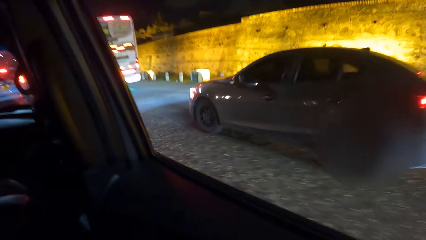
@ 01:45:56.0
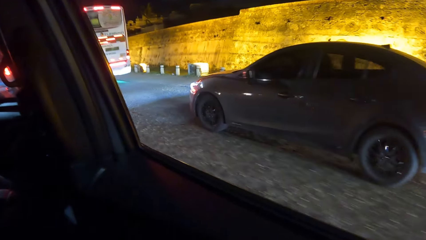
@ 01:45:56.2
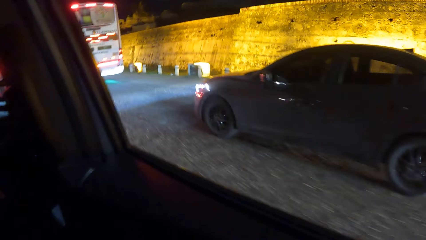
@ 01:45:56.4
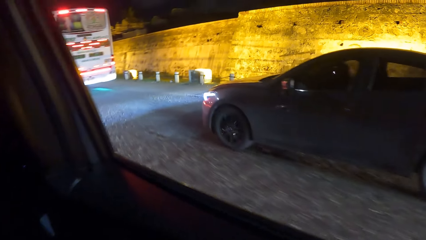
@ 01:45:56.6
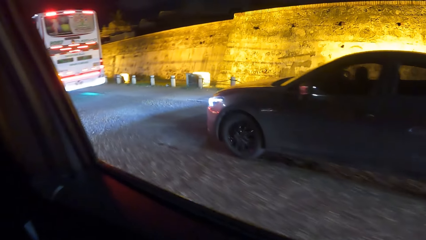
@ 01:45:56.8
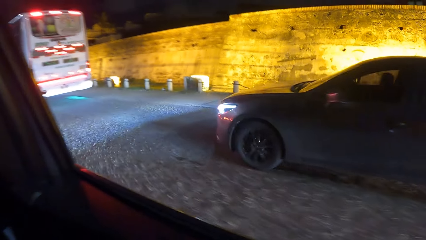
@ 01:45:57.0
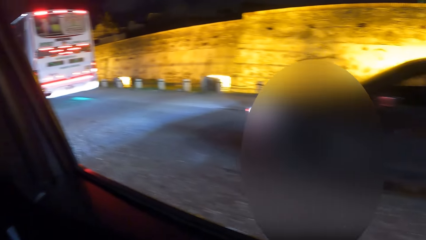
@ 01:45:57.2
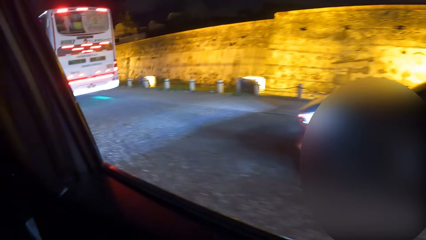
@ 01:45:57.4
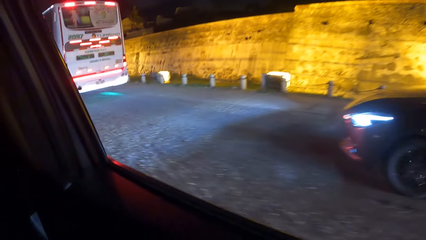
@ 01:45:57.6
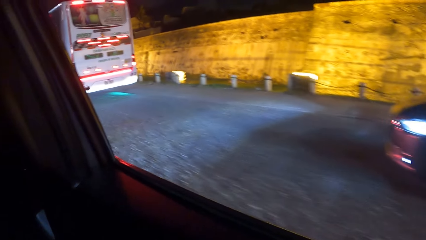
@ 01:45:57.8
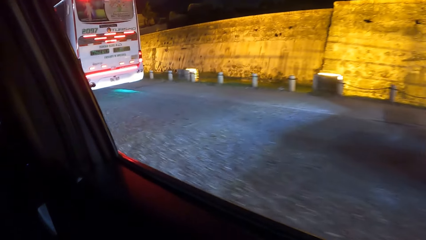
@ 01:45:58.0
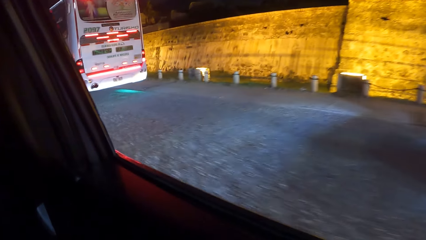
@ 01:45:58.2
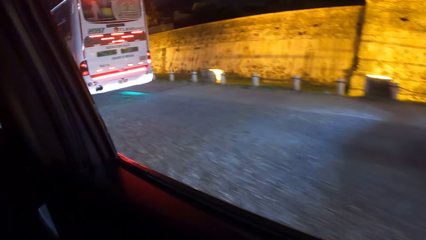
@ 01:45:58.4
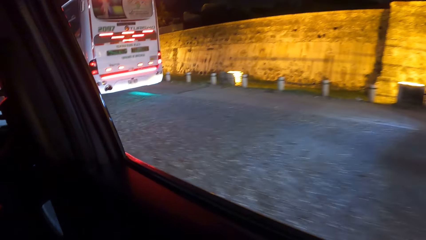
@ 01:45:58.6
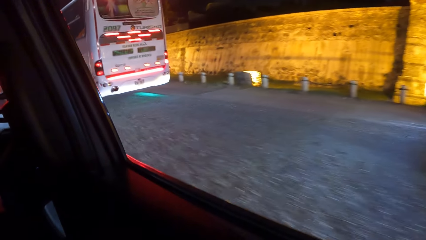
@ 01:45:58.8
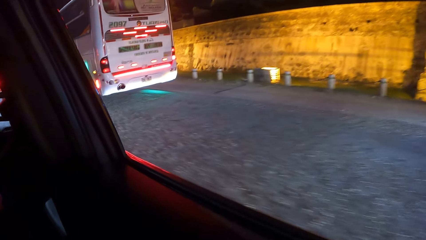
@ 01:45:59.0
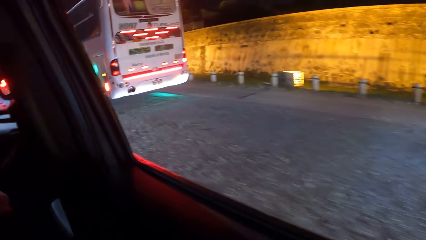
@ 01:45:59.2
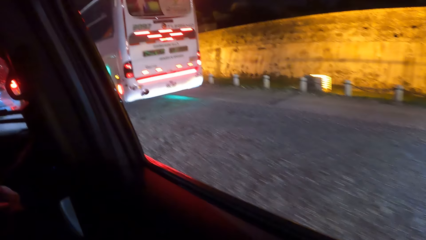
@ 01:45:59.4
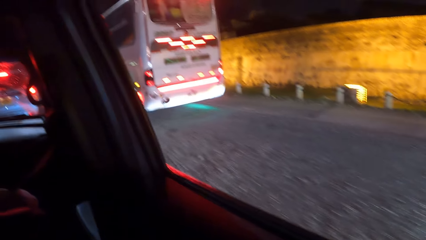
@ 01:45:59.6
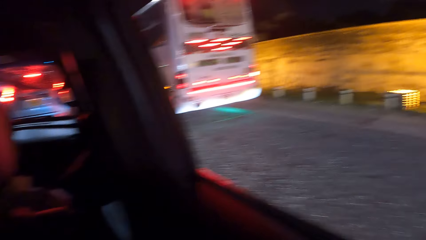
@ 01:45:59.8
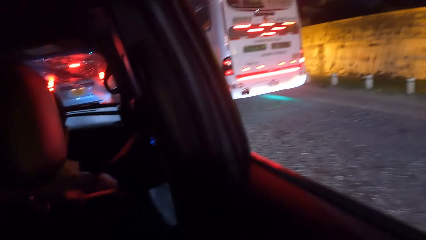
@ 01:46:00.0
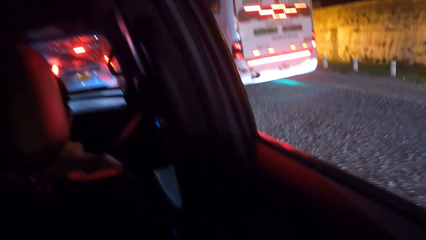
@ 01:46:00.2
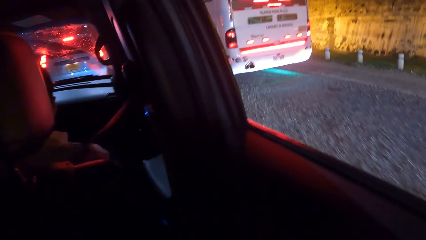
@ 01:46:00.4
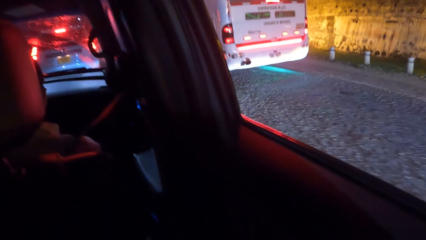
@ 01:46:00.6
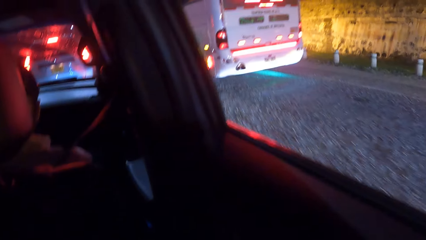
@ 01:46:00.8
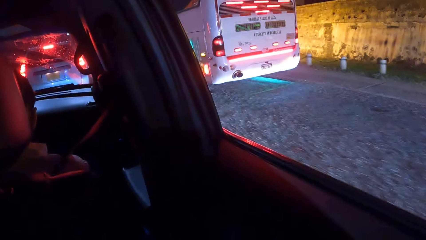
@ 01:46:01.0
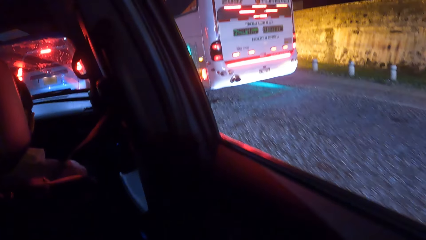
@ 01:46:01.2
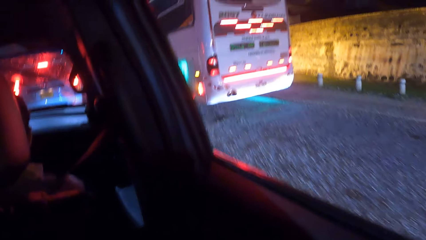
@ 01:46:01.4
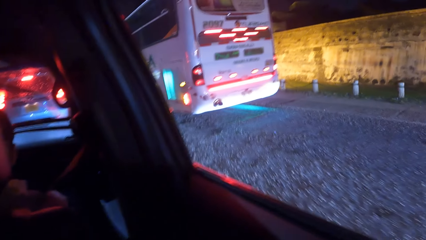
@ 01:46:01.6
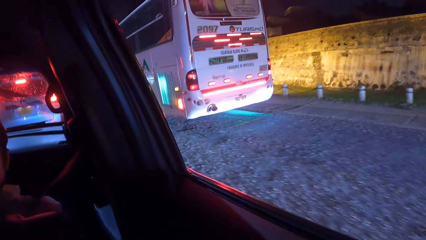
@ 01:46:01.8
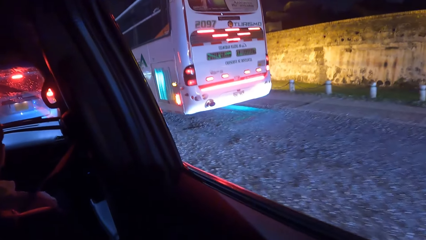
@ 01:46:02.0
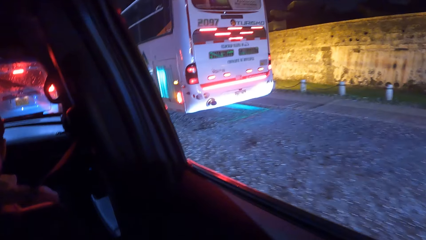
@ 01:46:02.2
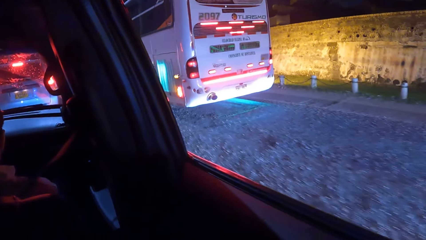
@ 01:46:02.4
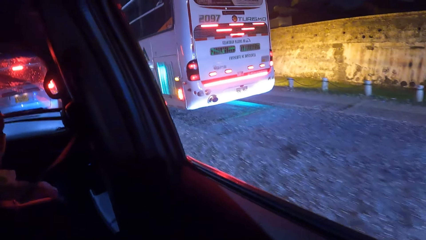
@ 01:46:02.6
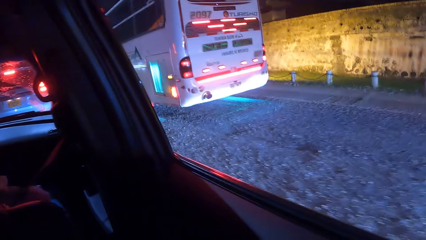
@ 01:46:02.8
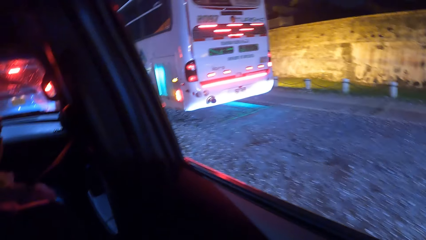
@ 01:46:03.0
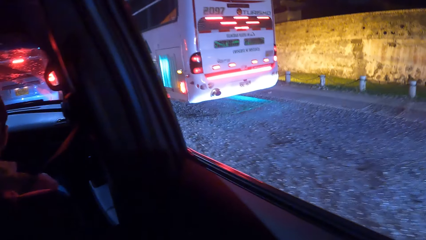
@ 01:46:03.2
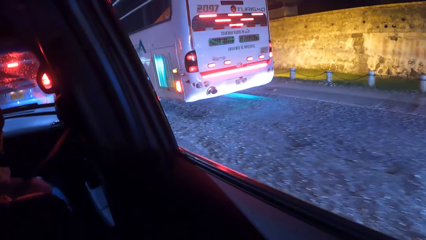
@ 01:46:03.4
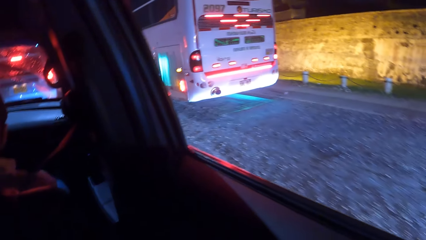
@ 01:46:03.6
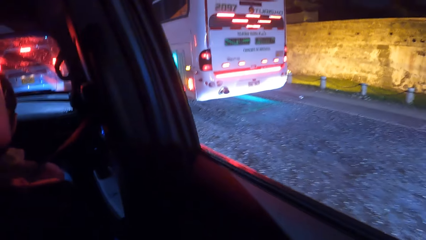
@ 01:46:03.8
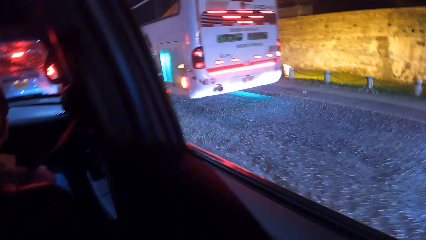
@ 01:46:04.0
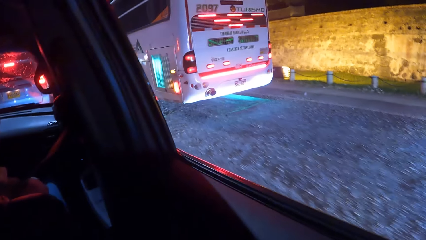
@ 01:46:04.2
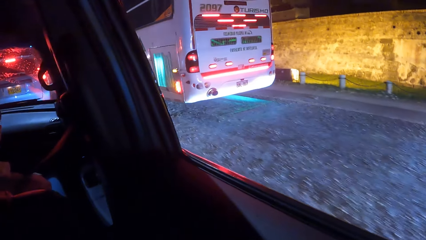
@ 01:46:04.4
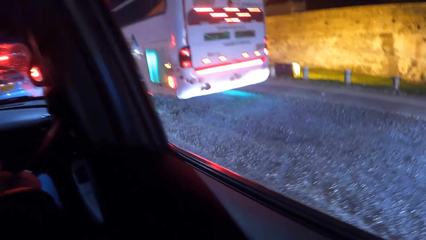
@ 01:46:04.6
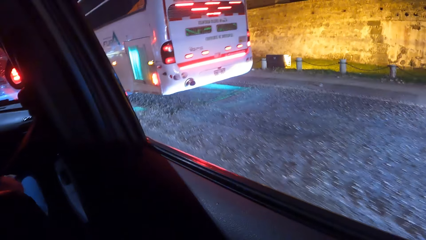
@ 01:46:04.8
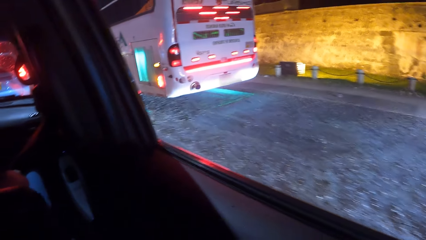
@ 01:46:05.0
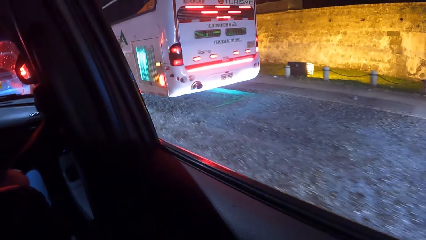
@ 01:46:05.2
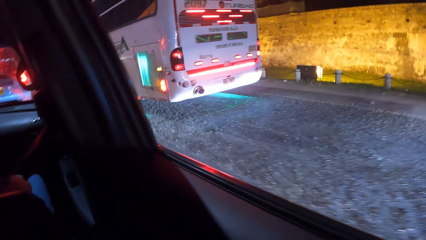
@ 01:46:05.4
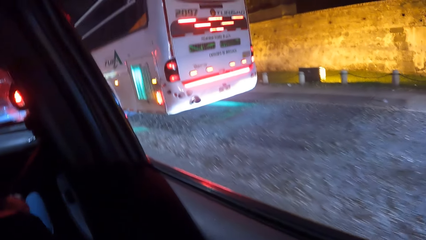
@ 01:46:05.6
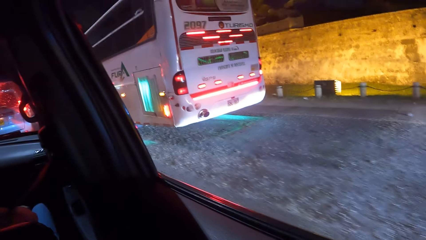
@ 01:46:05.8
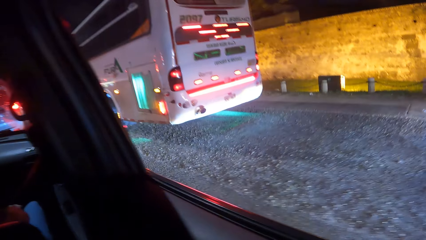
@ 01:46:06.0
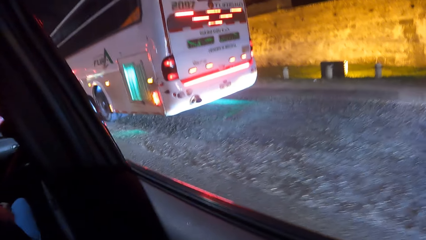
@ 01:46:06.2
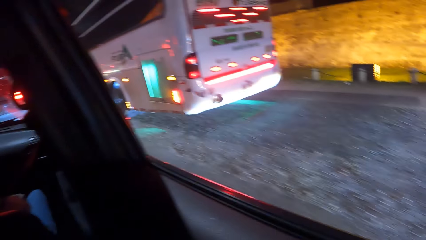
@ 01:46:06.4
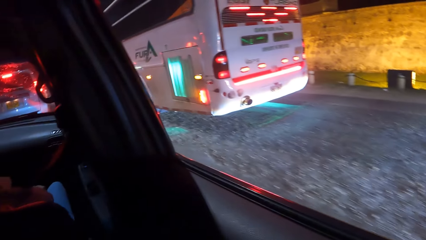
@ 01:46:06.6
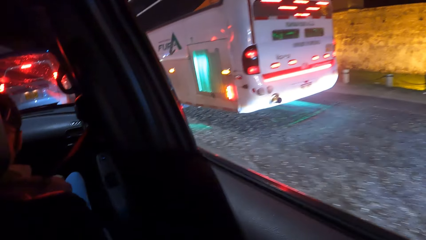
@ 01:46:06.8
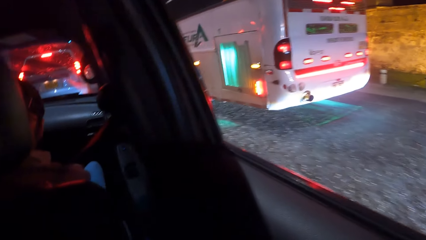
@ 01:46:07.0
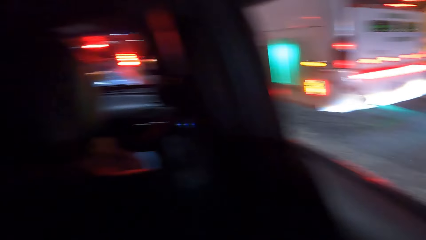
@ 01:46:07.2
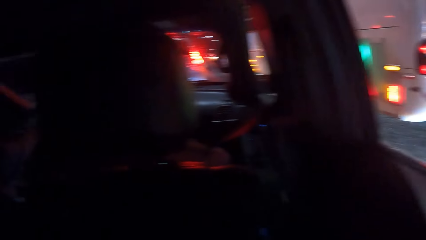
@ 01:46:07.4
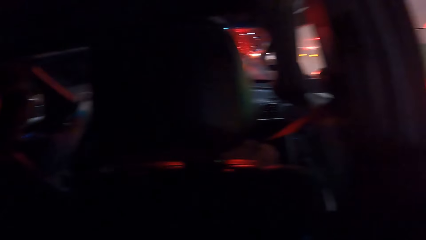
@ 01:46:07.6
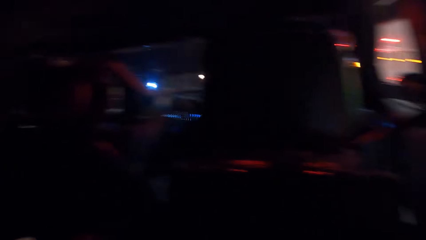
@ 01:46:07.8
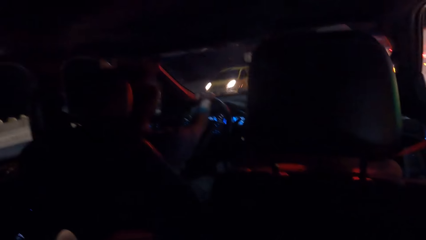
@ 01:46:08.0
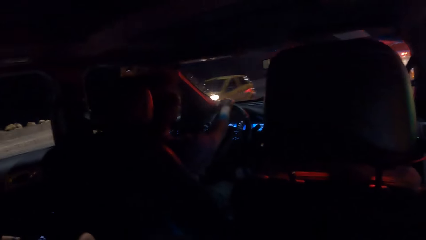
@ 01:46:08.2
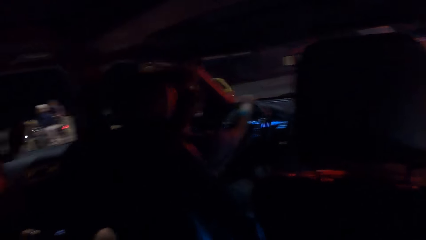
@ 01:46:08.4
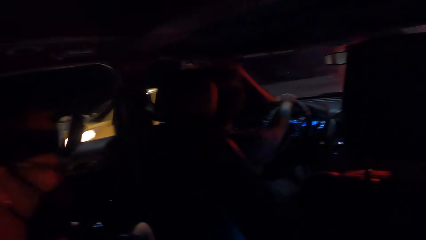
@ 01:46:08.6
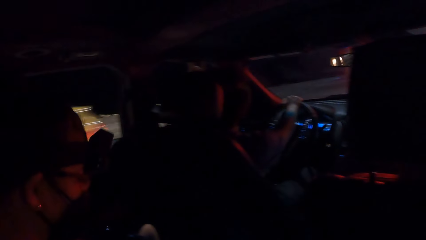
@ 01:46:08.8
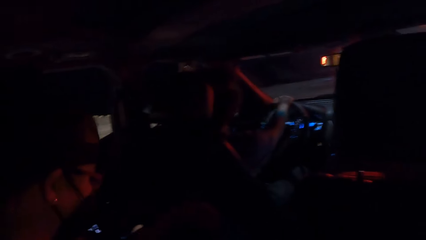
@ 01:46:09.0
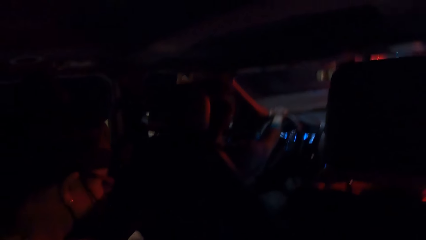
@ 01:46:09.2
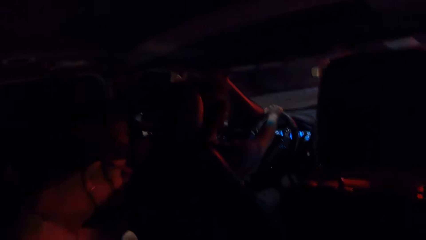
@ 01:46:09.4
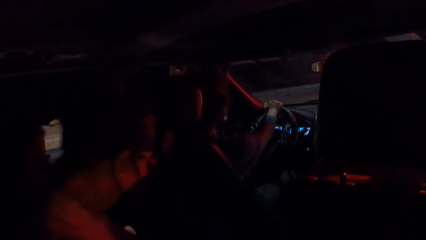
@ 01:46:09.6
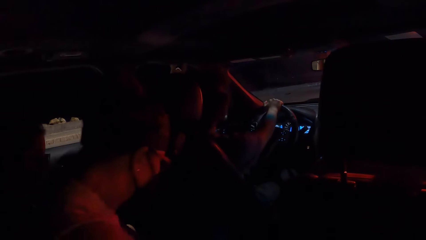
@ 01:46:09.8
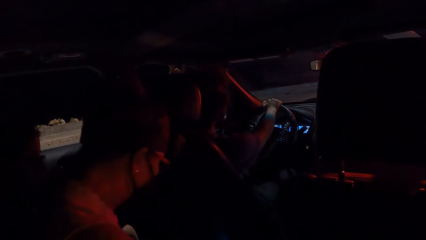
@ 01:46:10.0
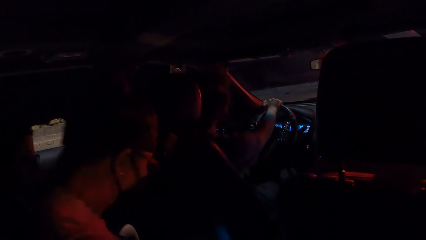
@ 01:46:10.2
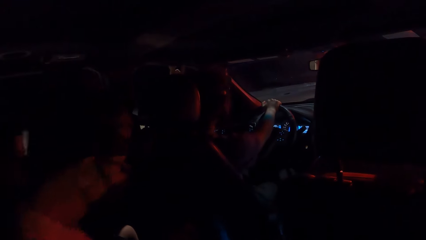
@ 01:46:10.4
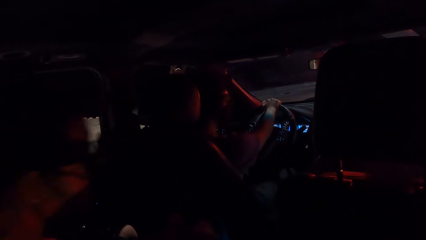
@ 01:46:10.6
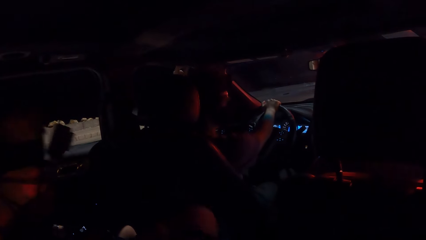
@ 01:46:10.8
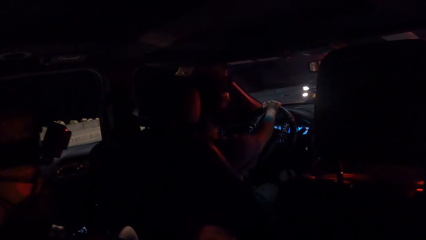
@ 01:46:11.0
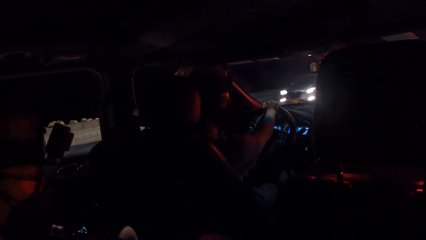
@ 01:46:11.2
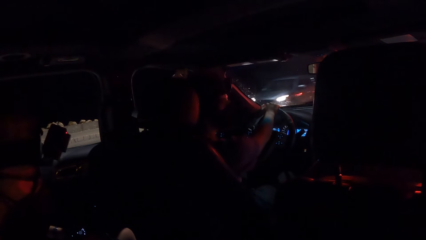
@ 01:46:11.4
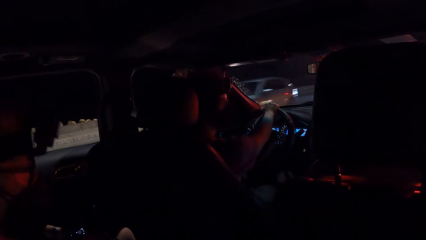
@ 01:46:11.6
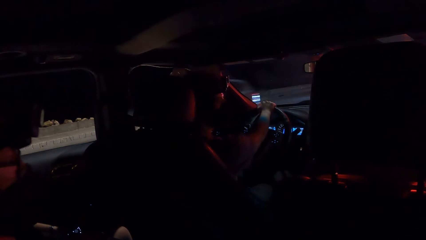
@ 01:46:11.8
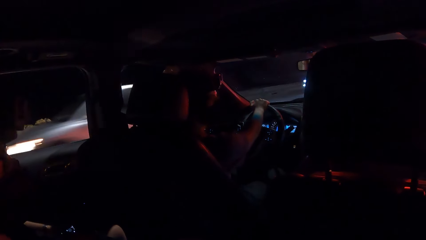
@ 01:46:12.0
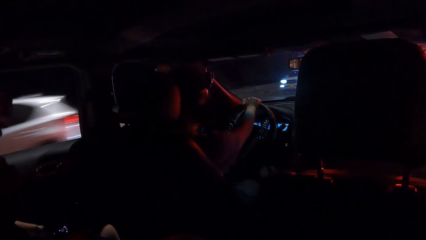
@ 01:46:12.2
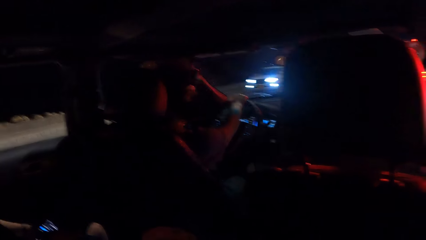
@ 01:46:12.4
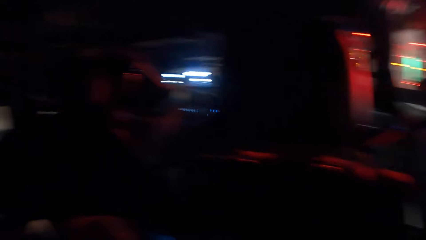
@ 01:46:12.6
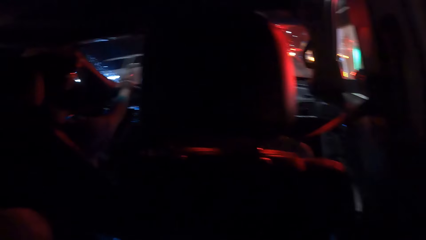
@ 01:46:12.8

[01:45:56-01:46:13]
A person drives the car. The person stops driving the car.
